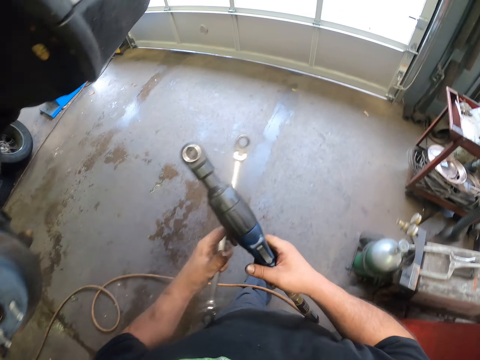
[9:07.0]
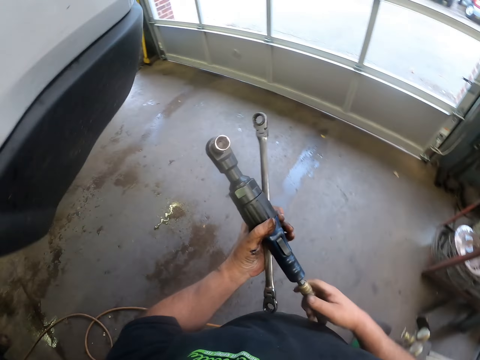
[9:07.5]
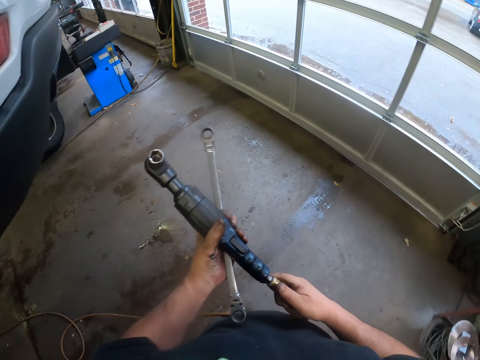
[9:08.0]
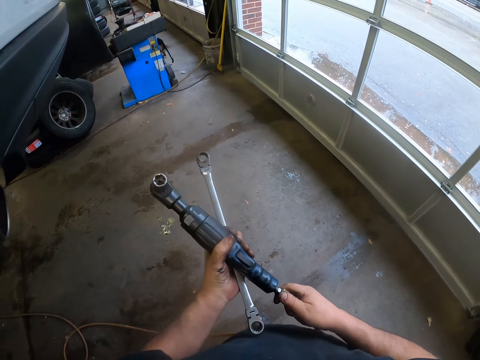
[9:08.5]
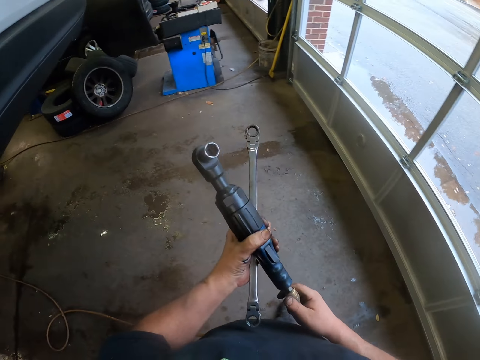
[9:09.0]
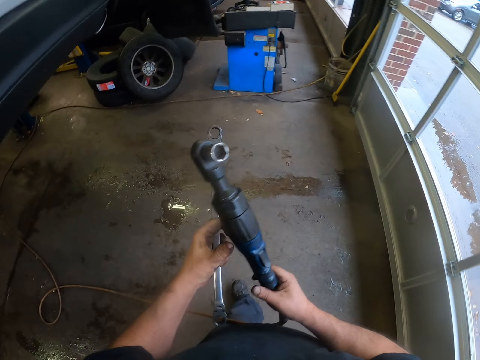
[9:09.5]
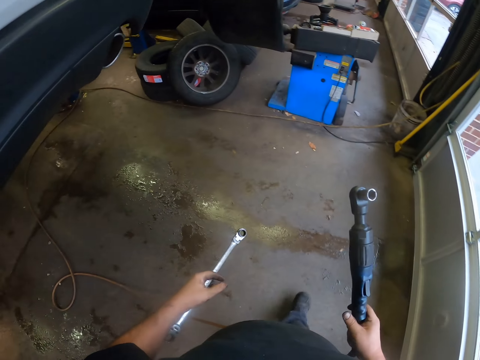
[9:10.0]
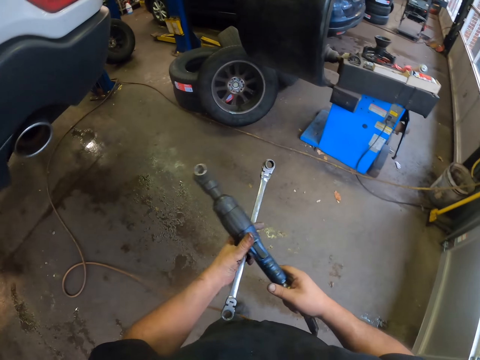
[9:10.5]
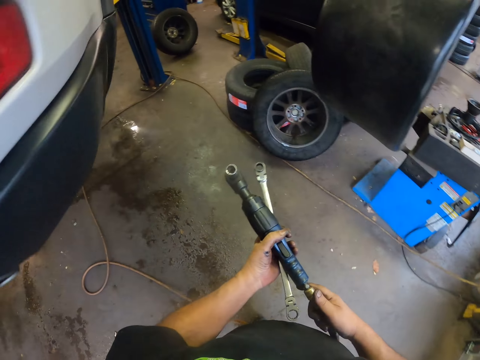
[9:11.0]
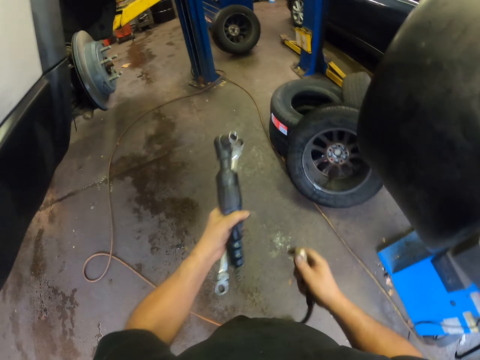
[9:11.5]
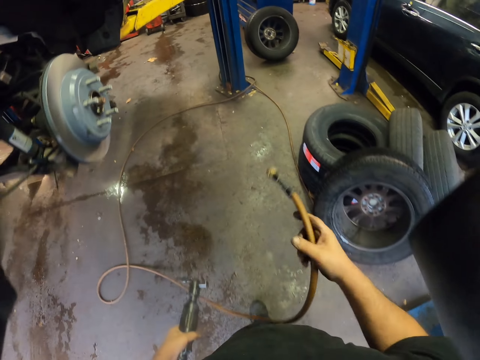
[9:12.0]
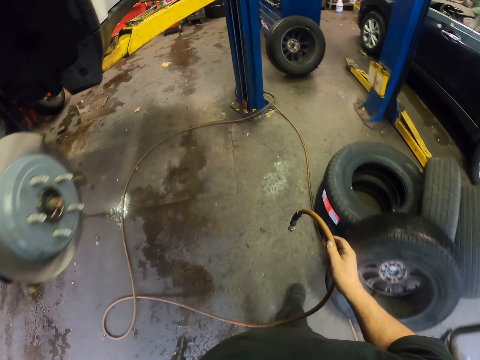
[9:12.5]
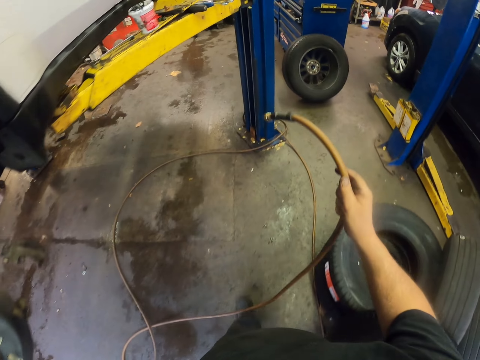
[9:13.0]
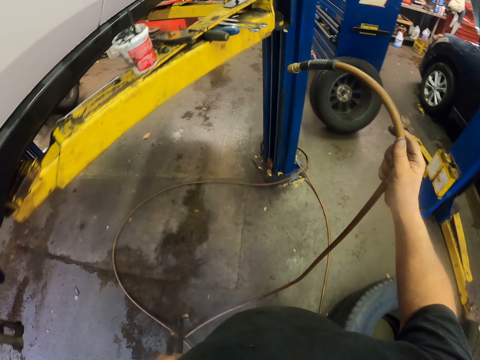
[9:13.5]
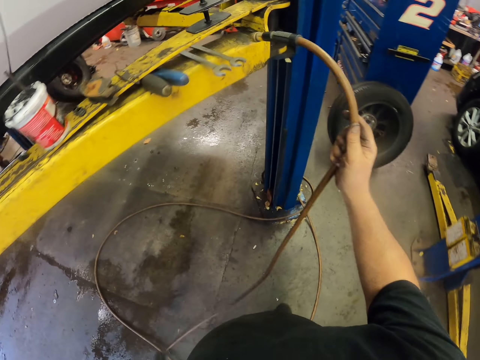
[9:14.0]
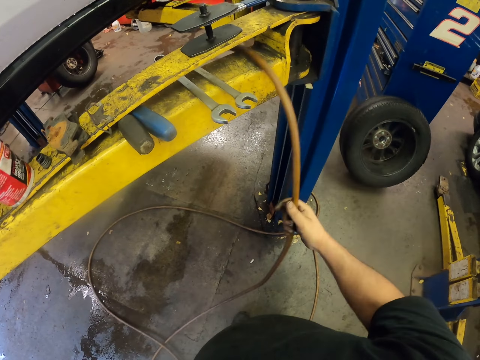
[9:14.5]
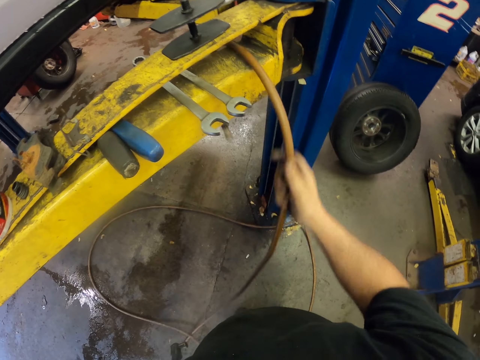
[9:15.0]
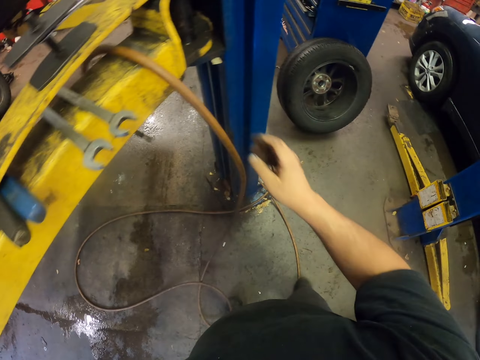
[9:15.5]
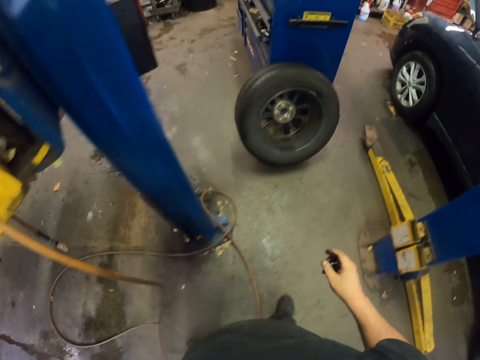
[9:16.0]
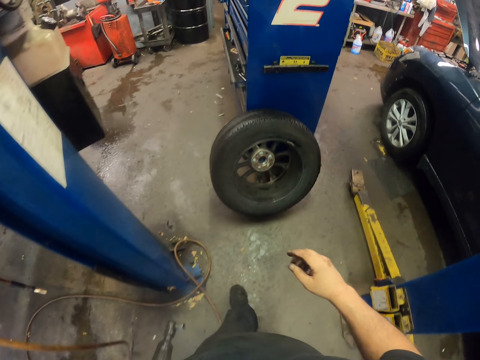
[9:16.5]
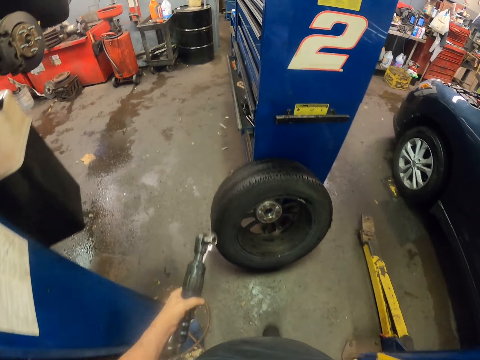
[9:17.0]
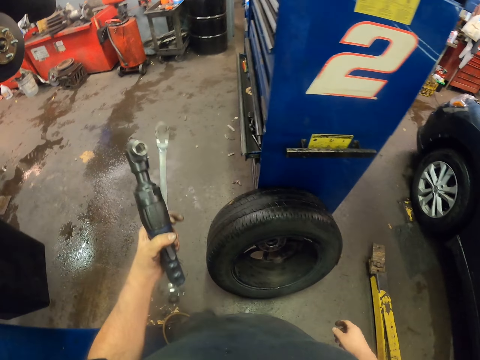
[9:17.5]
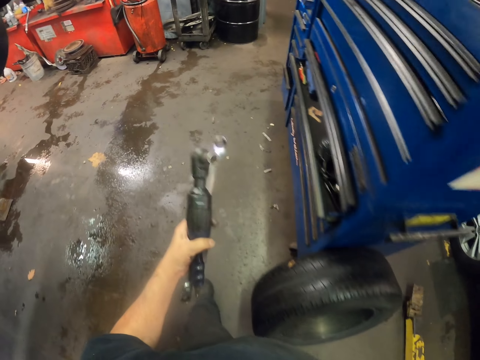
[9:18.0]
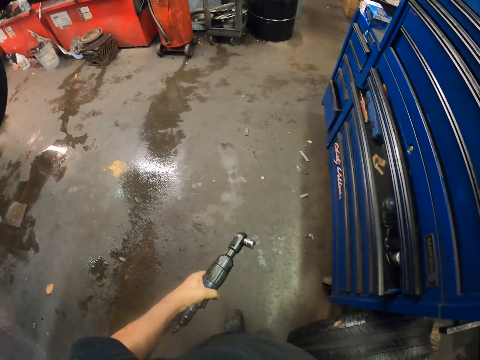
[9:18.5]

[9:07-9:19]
The camera wearer walks in the garage. They disconnect the ratchet handle cable. They hang the spanner cable. They walk to the drawer.

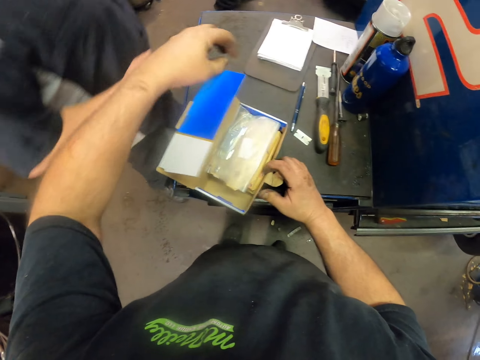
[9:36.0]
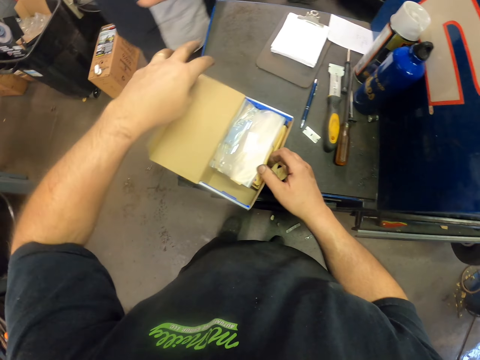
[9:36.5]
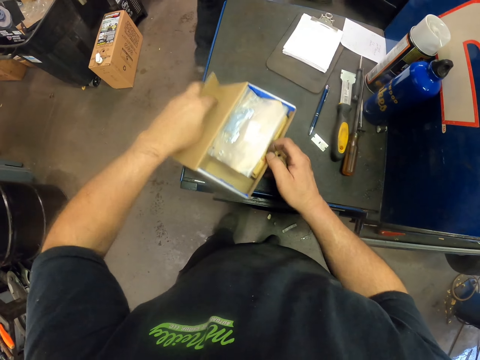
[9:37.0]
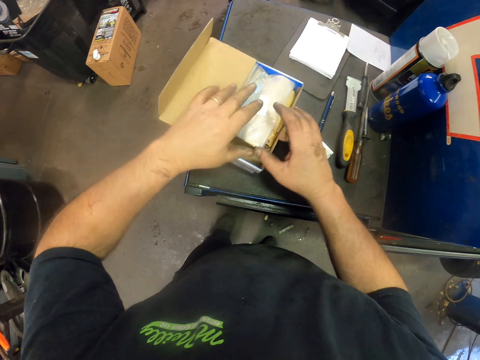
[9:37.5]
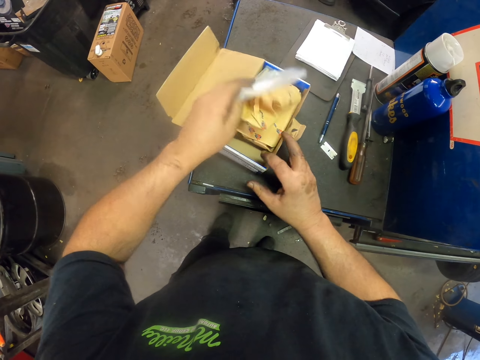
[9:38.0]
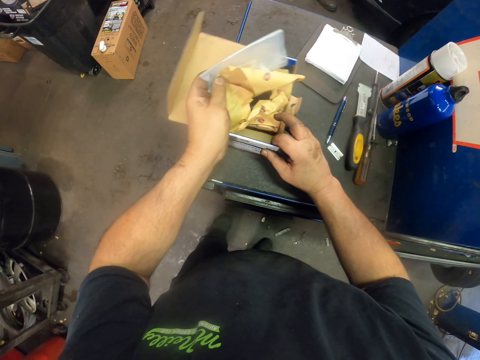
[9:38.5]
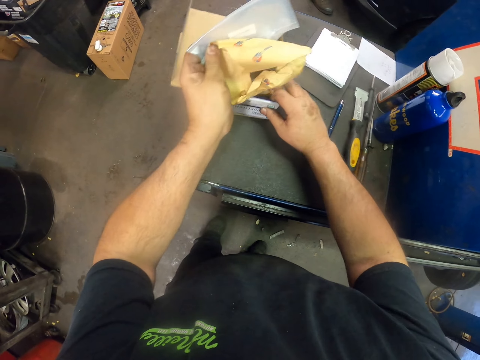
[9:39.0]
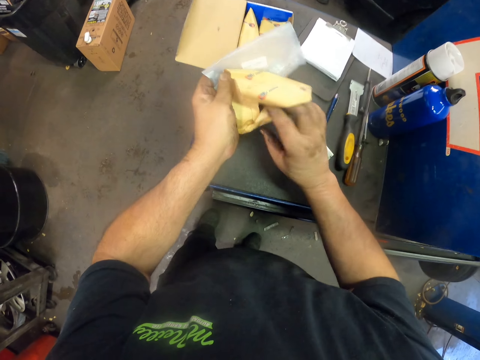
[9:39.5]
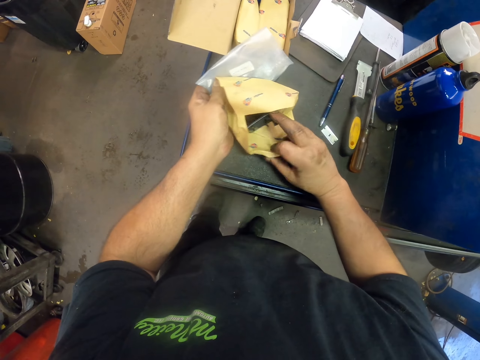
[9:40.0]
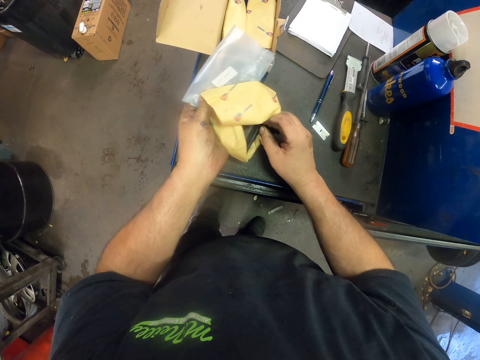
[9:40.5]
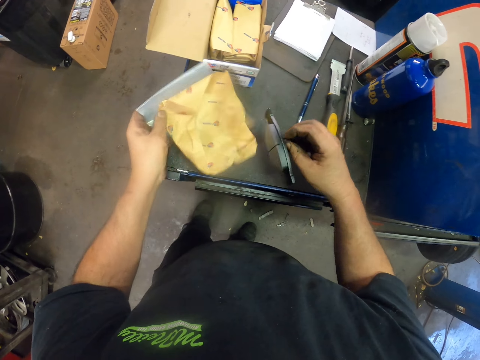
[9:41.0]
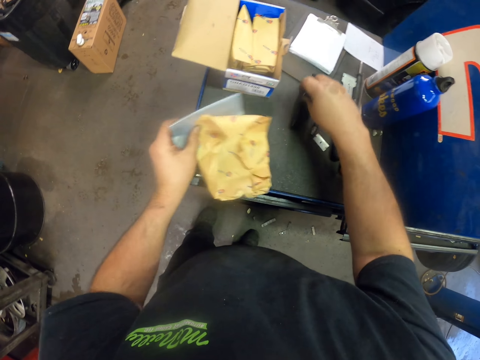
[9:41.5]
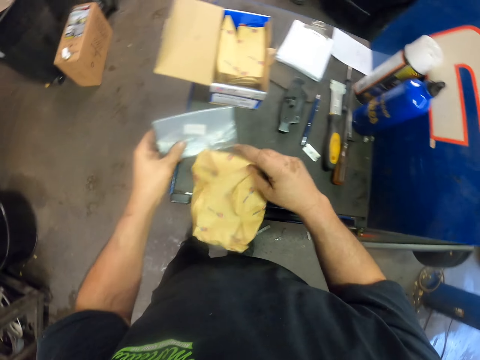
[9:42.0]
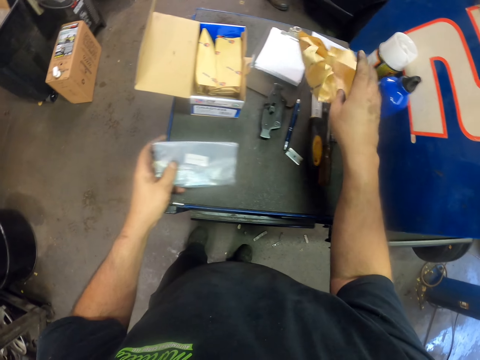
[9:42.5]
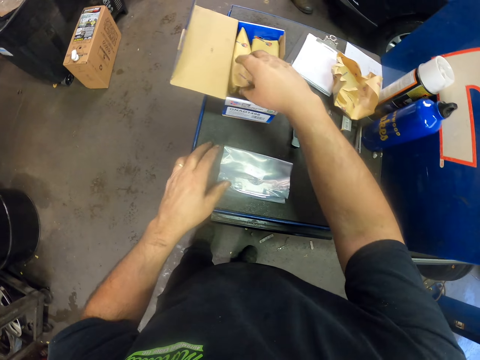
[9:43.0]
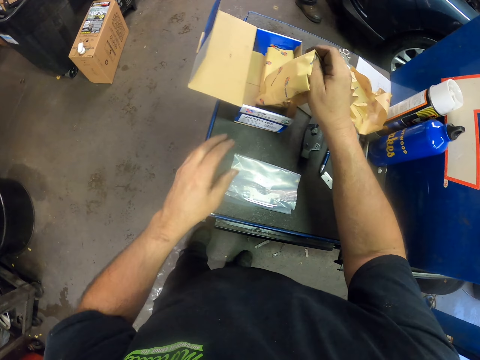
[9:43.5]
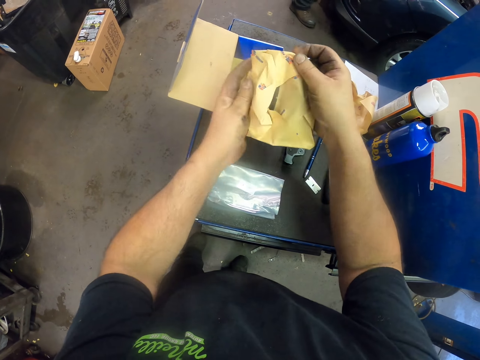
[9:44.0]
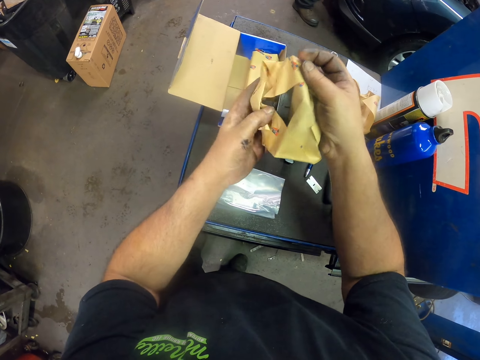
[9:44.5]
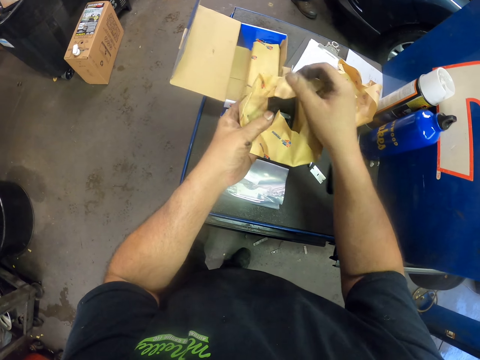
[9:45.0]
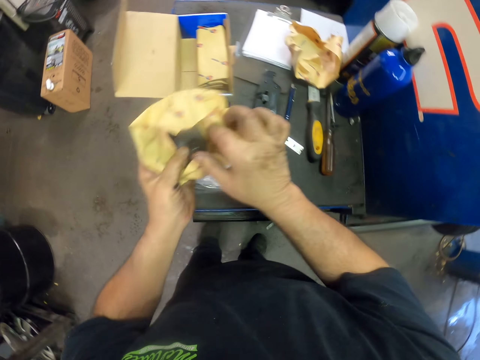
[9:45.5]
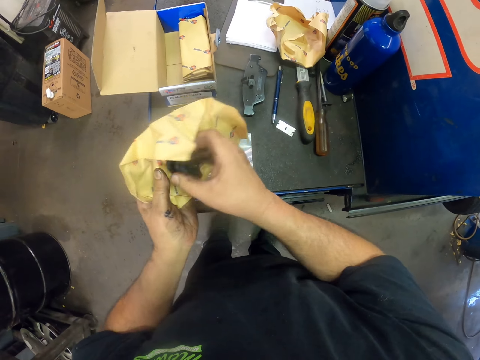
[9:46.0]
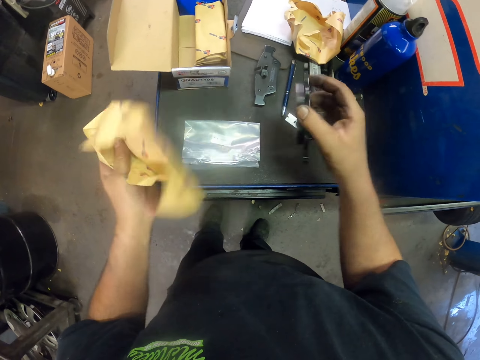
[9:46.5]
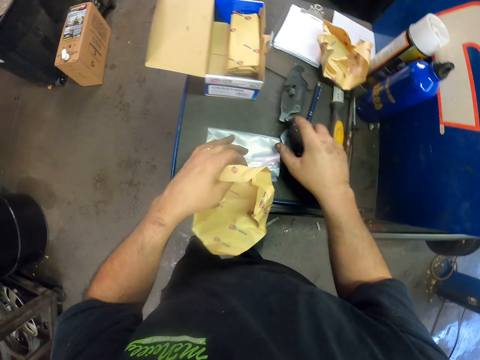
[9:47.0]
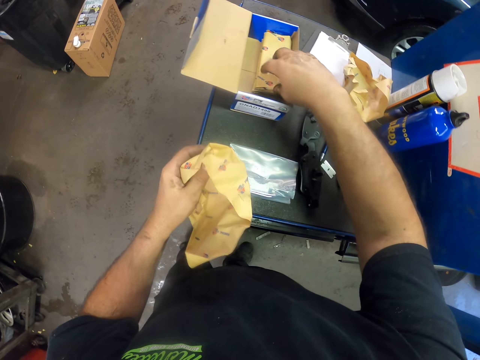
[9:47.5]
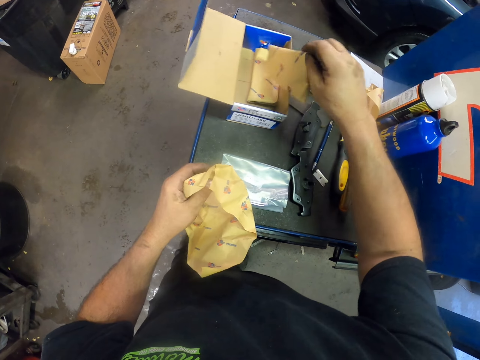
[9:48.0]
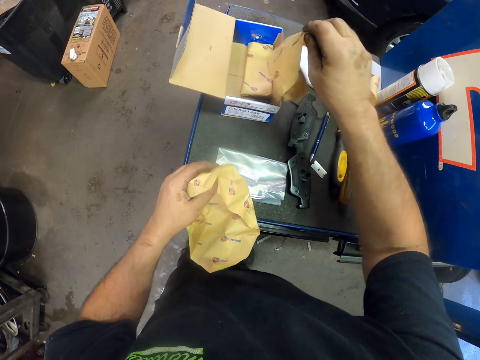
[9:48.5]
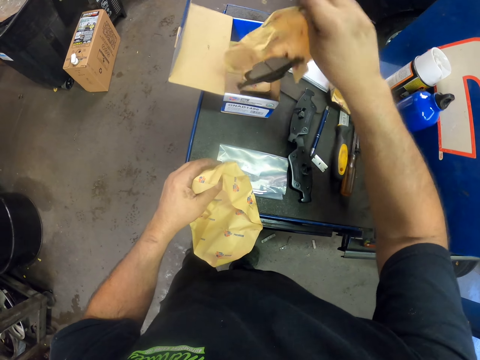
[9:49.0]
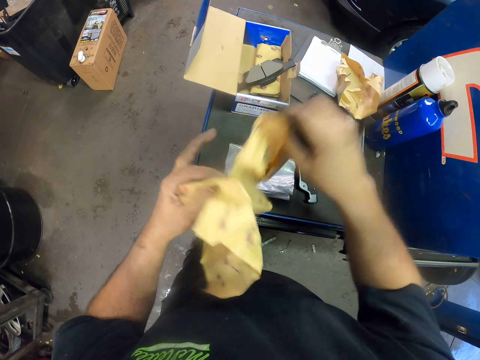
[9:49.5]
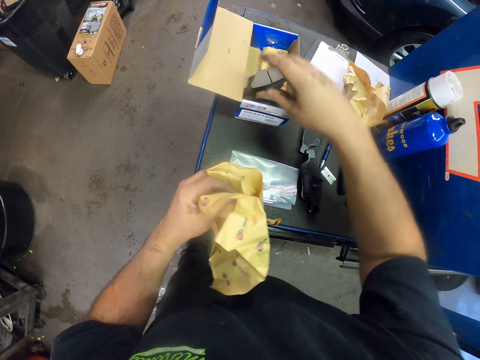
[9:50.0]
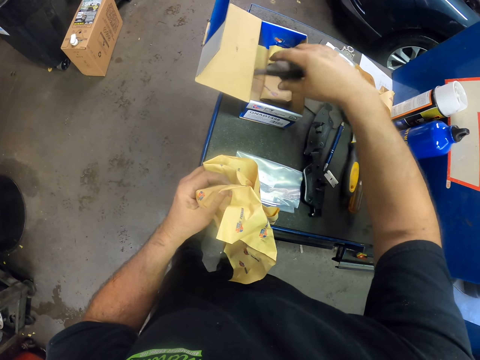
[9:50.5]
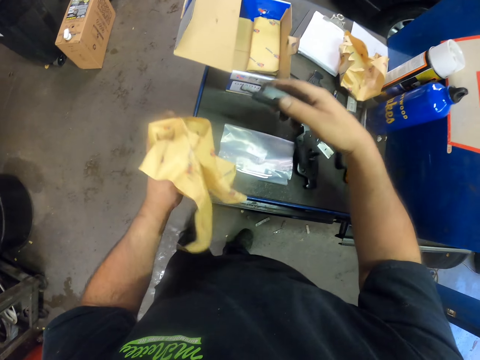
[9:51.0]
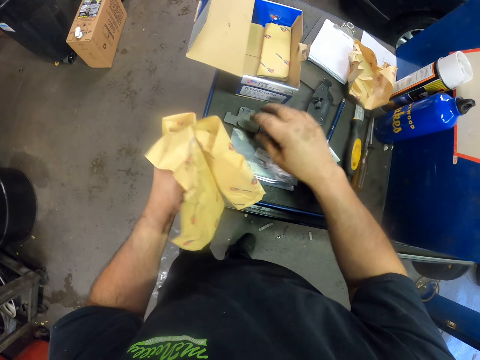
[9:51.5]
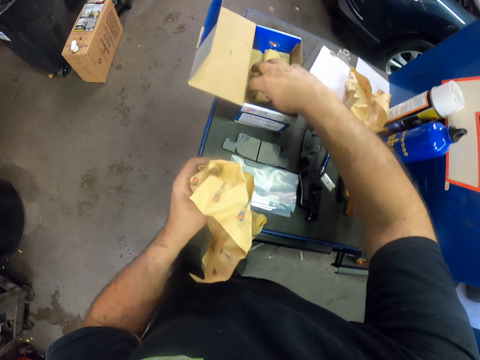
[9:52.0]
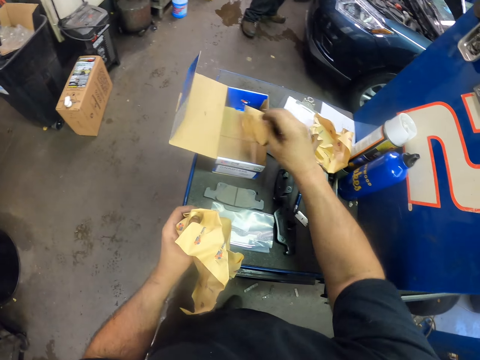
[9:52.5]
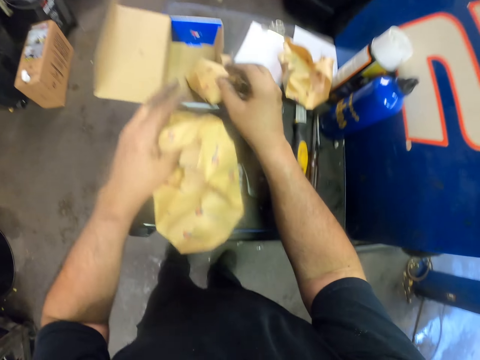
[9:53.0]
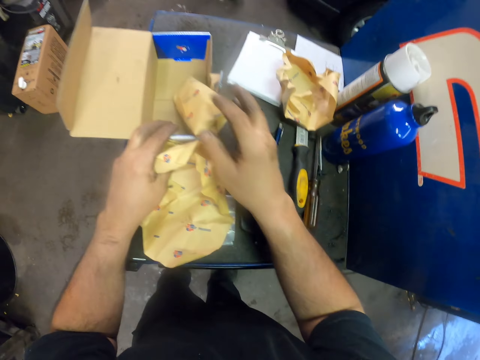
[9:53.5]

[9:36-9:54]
A person walks away from the drawer. The camera wearer moves the box. They pick up the paper. They unpack a brake pad. They put the brake pad down. They put the paper down. They unpack the brake pad. They put the brake pad down. They pick up the paper. They put the brake pad down. They shake the brake pad. They drop the brake pad down. They put the brake pad down. They hold the box.
